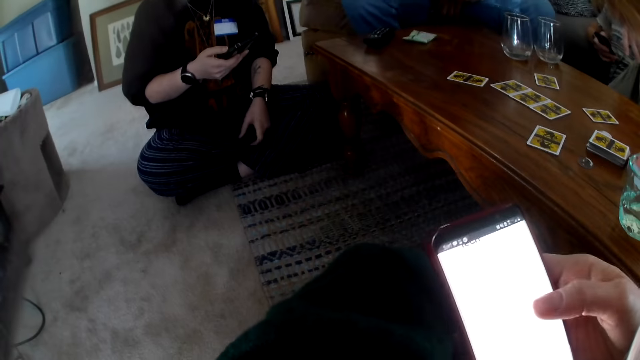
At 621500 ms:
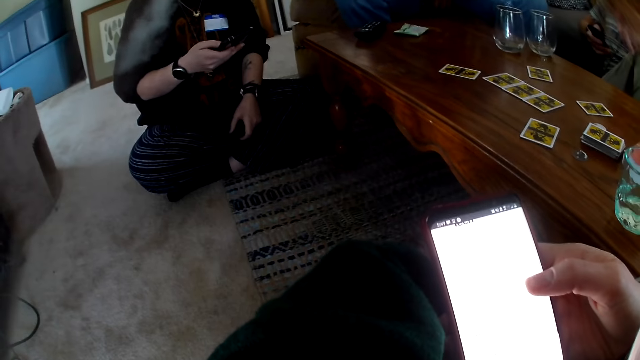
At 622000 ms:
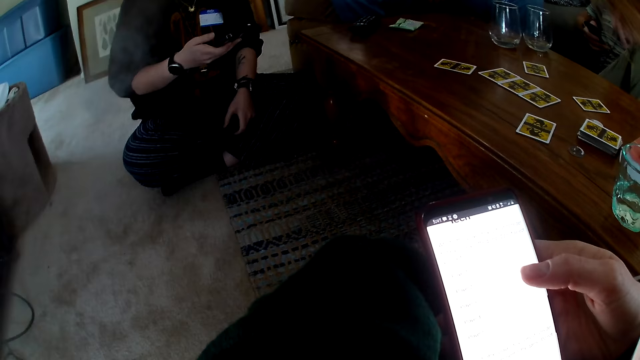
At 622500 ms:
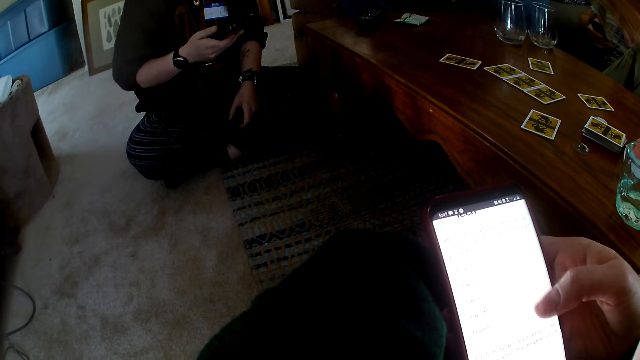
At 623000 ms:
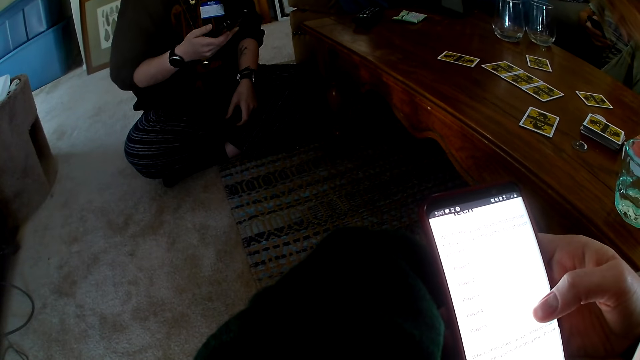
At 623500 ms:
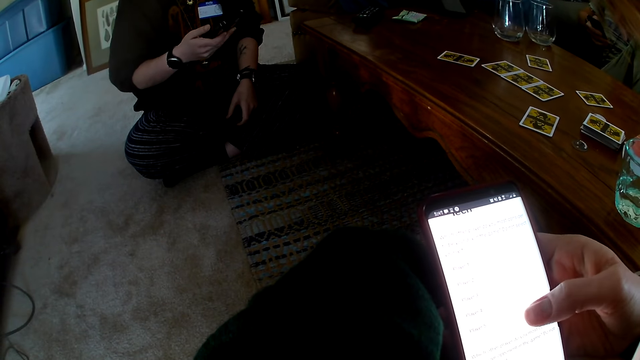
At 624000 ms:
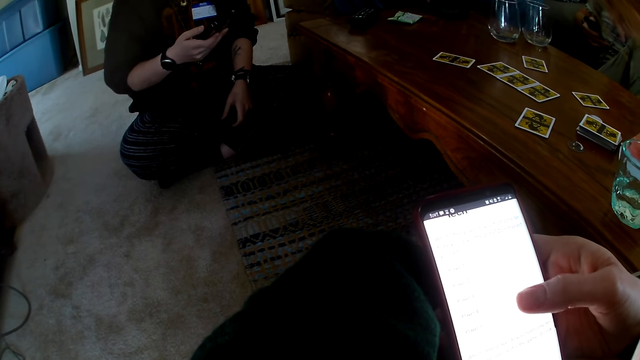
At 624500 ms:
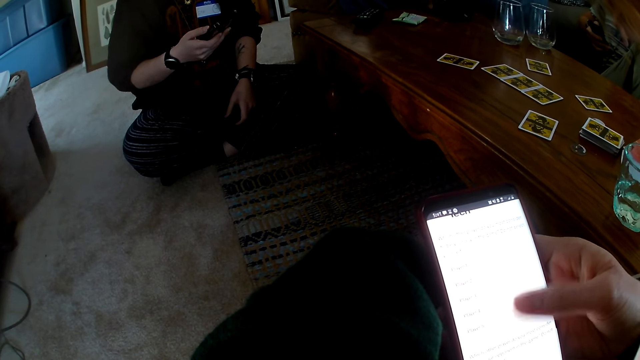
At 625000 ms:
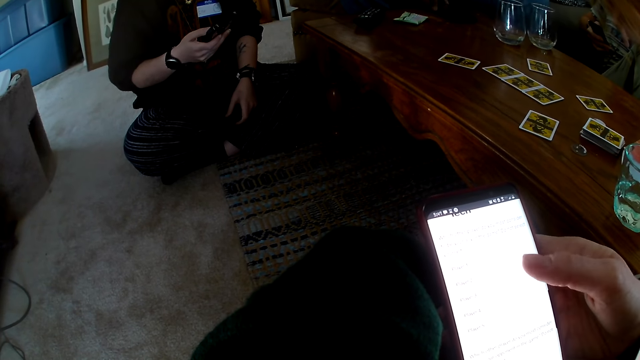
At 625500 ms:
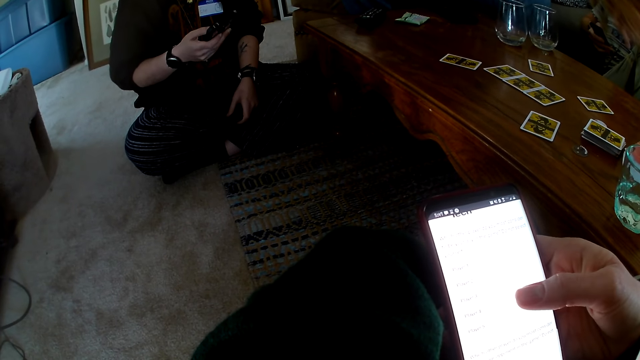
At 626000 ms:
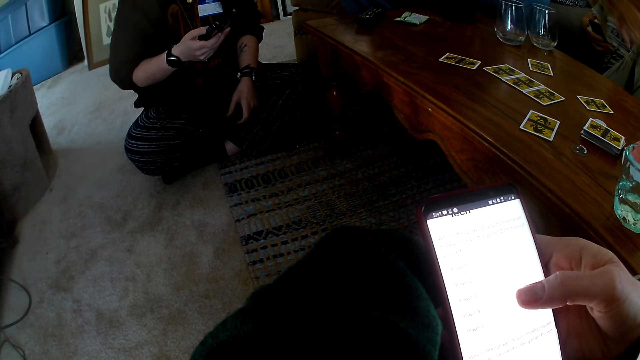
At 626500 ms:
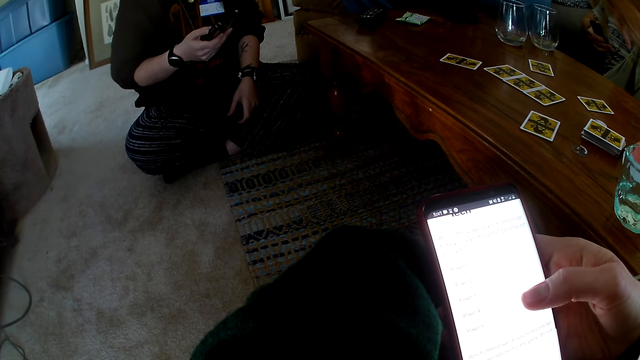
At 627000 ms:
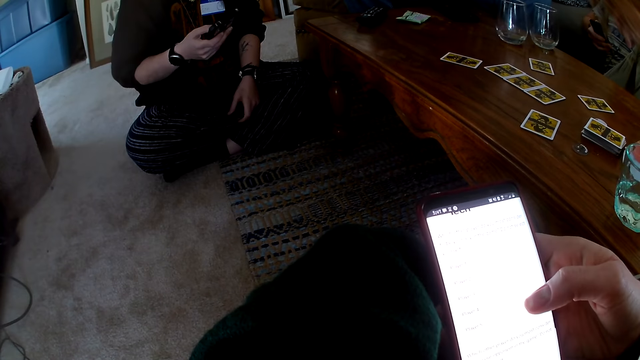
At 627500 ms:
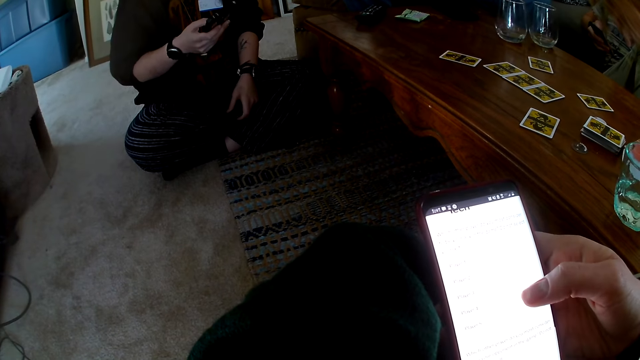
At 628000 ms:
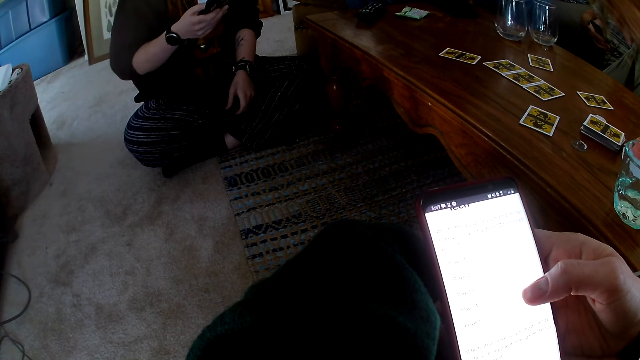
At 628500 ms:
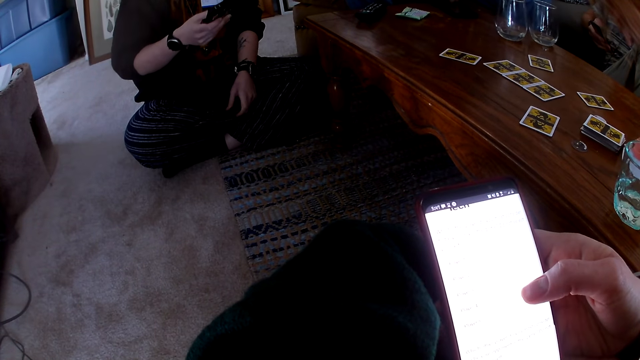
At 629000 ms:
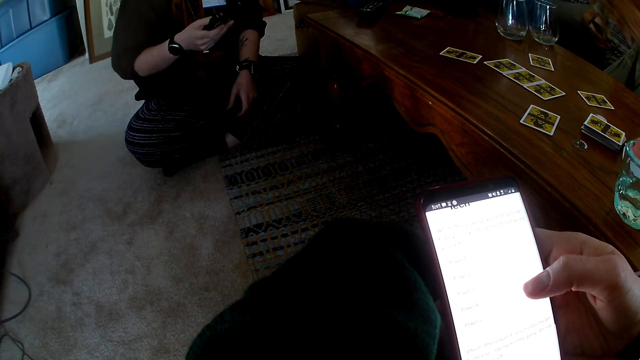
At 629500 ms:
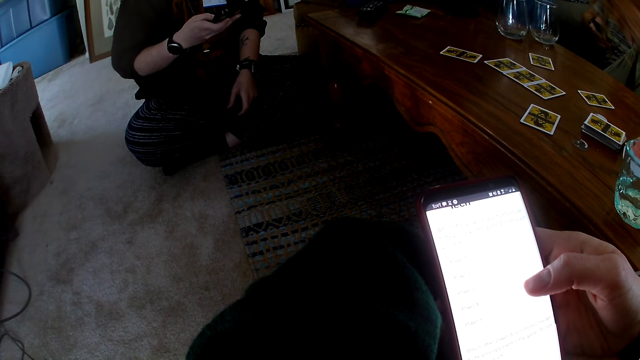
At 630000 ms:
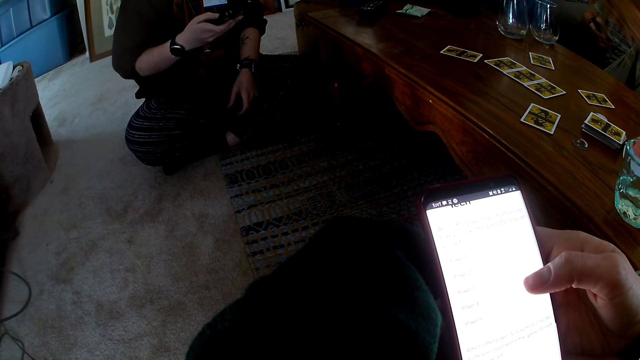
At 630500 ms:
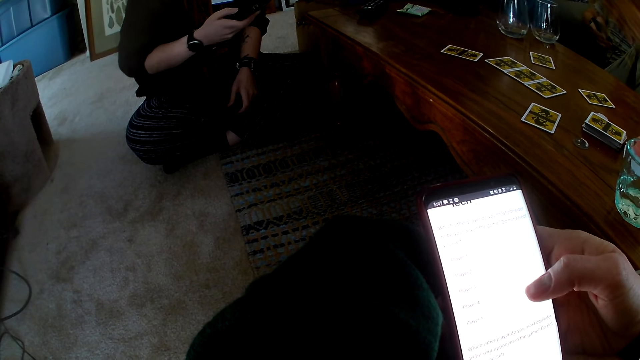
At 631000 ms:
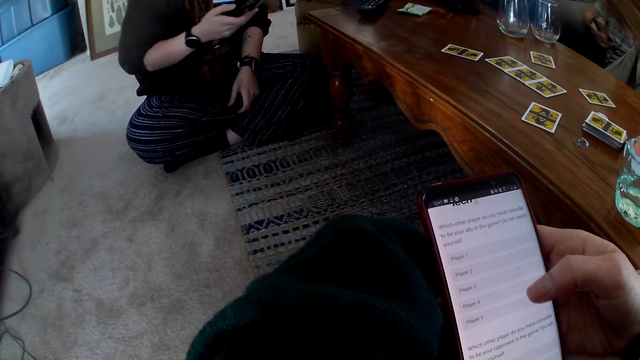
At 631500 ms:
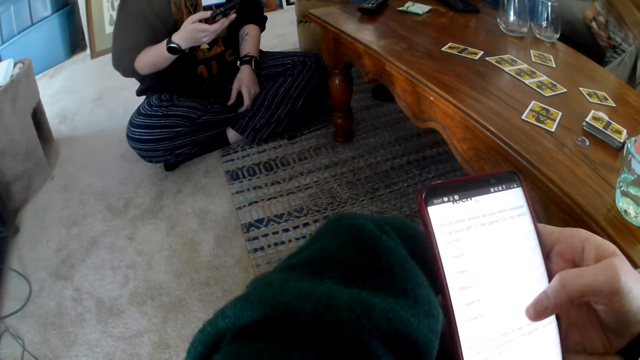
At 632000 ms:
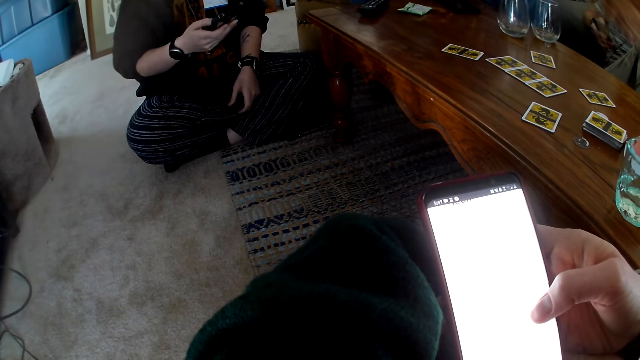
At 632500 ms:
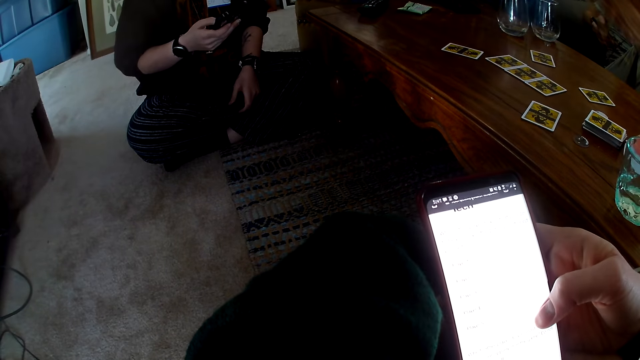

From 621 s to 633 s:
The camera wearer scrolls the phone. They scroll the phone.

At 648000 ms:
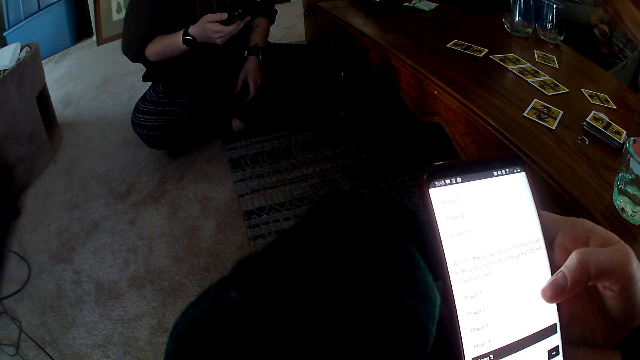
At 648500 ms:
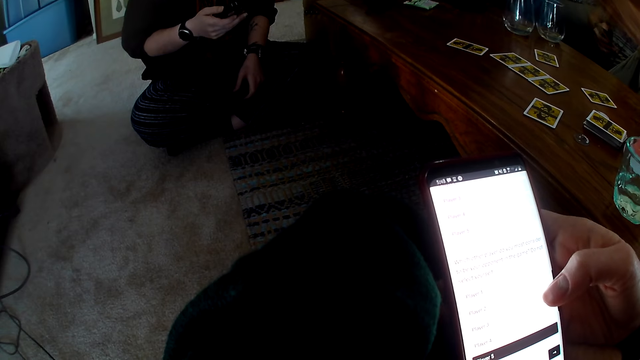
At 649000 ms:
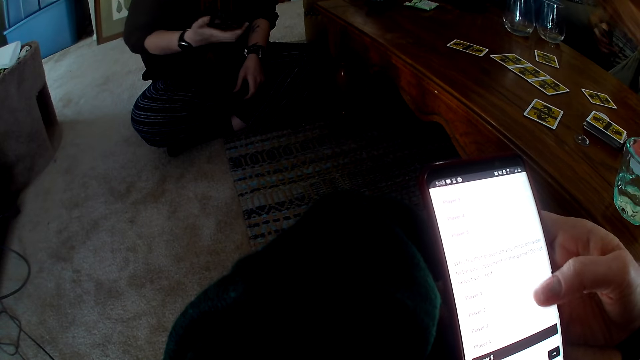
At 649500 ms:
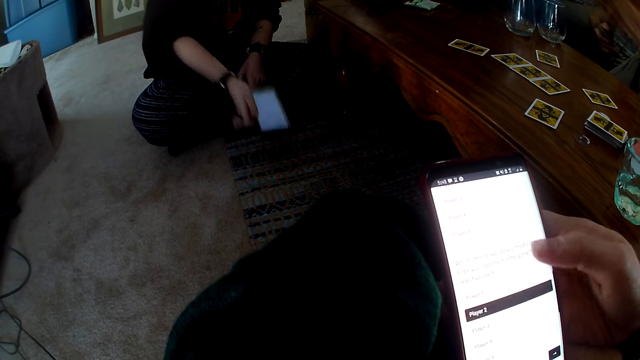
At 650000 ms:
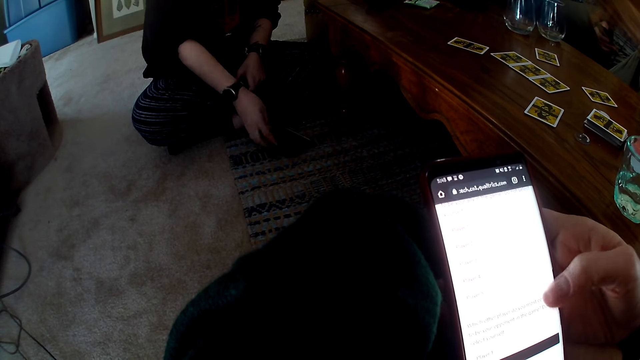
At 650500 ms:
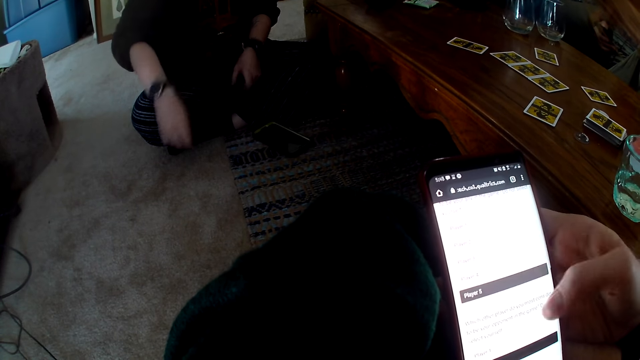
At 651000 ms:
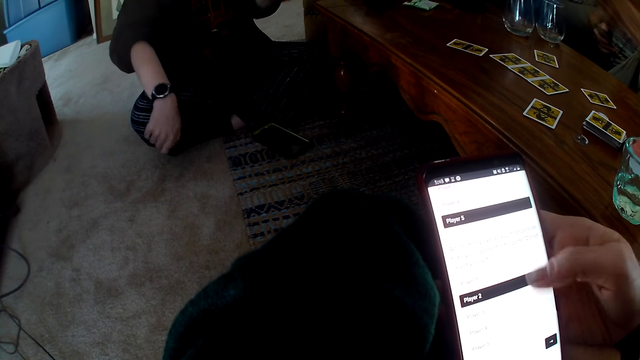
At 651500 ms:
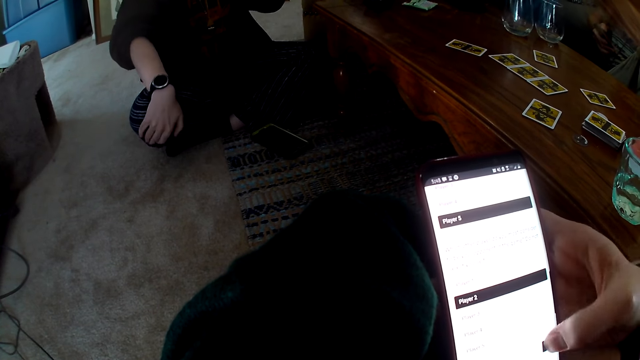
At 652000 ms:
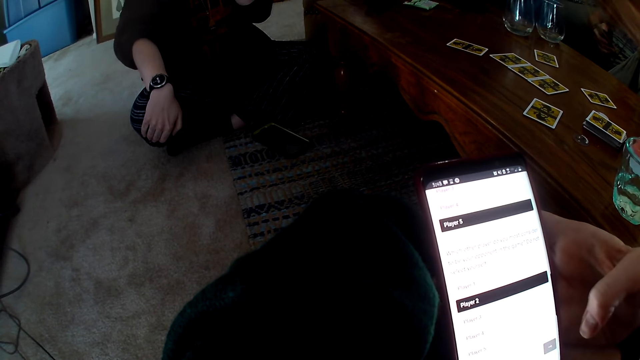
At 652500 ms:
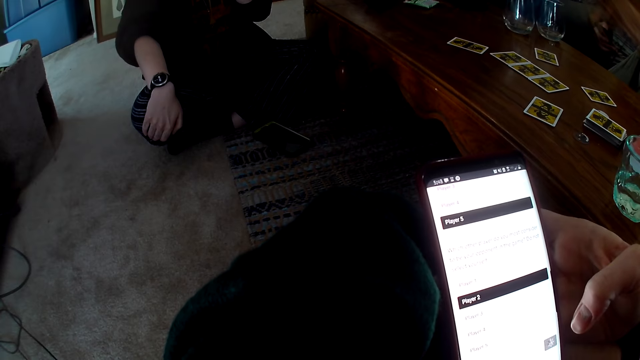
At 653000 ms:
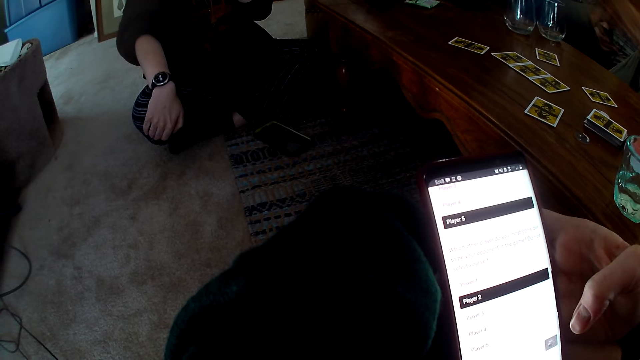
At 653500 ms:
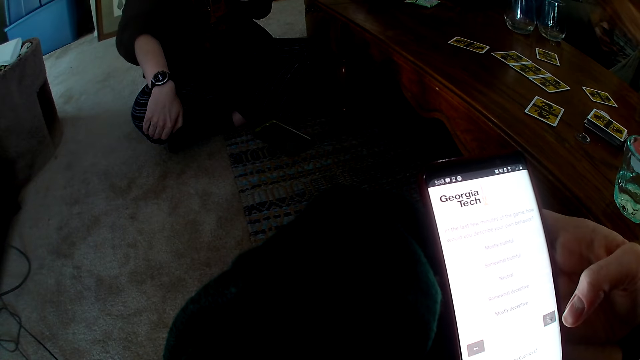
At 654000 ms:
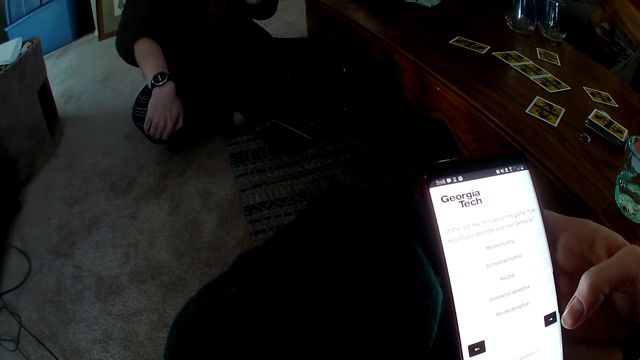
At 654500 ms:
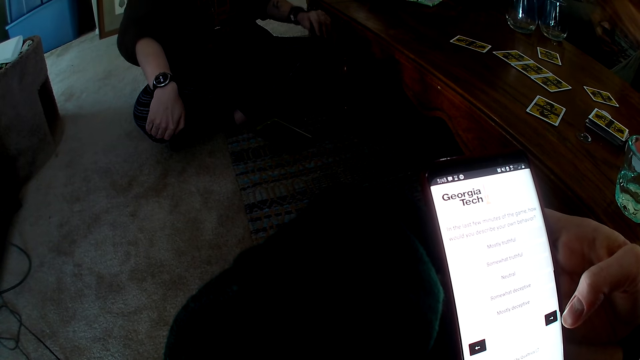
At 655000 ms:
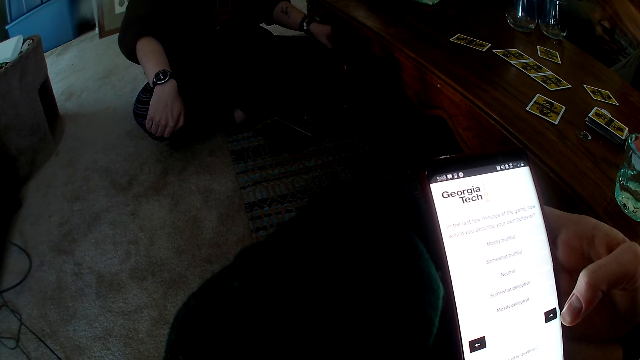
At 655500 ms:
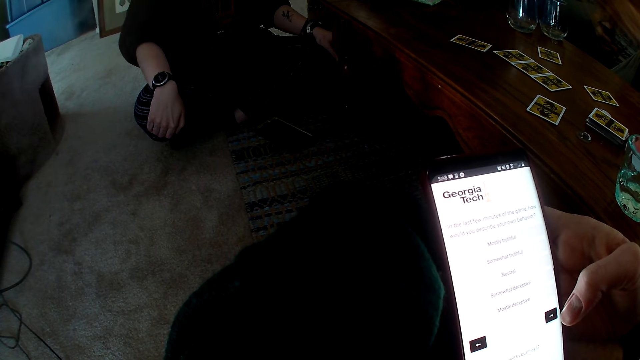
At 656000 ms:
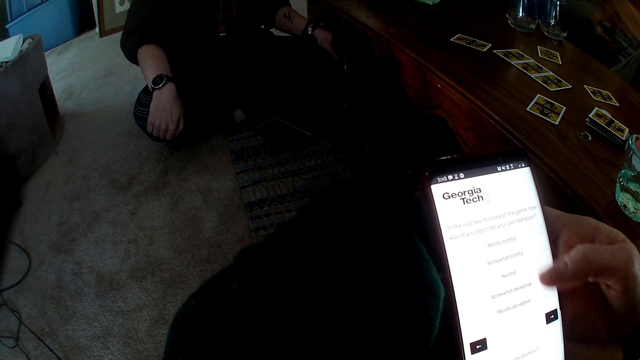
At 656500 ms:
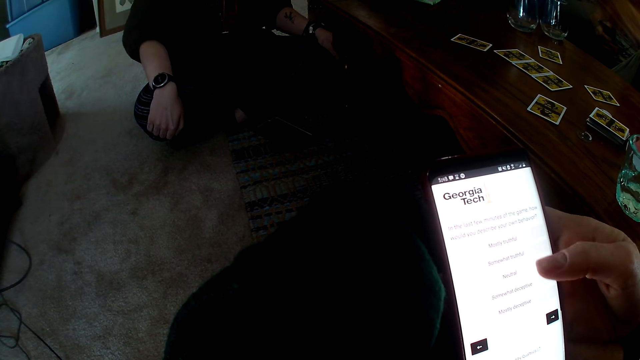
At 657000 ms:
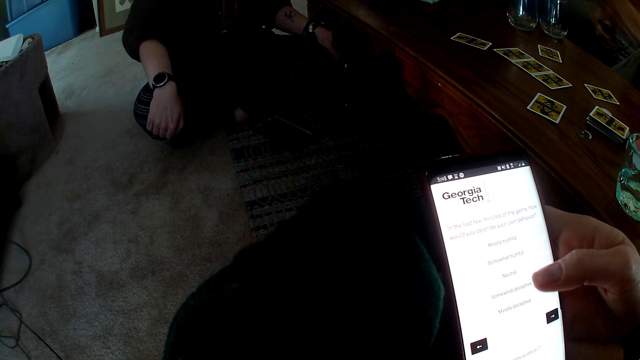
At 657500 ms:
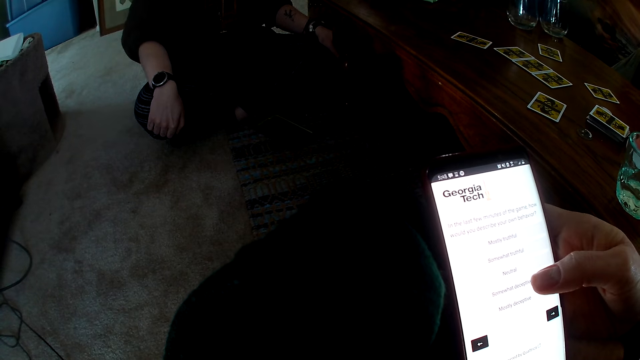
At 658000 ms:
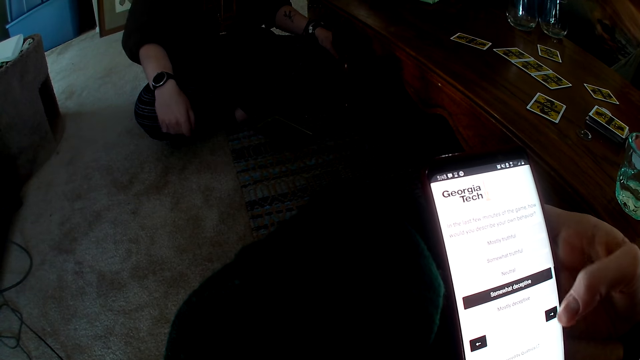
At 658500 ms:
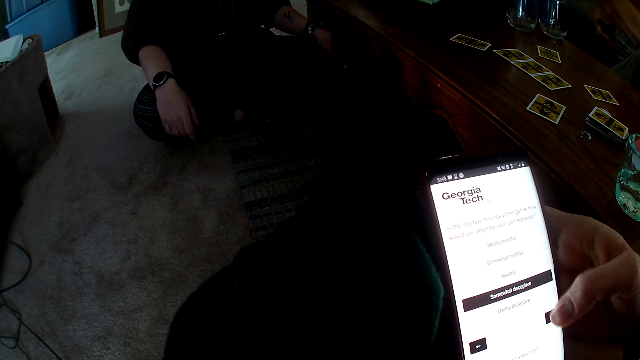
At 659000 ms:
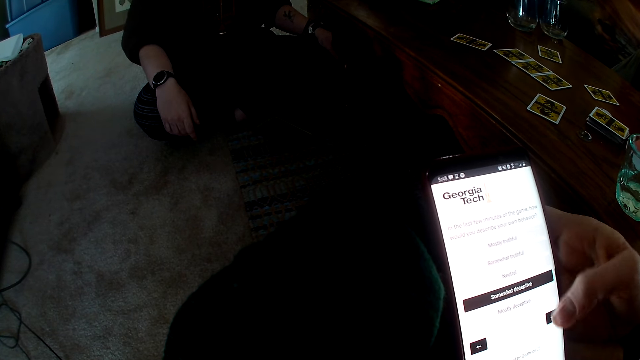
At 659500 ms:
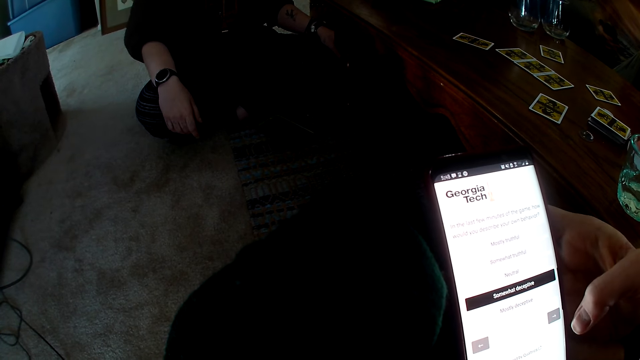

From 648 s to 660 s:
A woman puts the phone on the carpet. The woman moves the hand. The camera wearer scrolls the phone.
